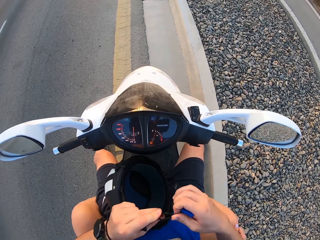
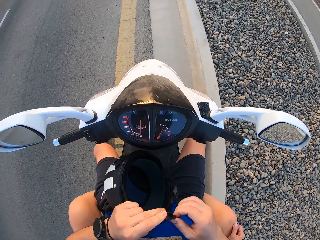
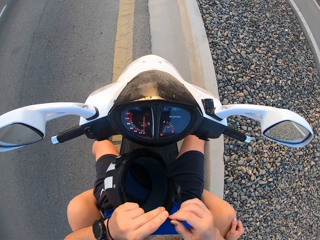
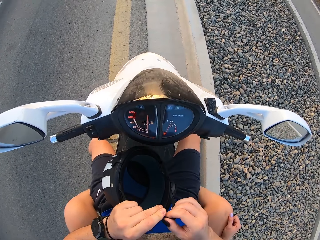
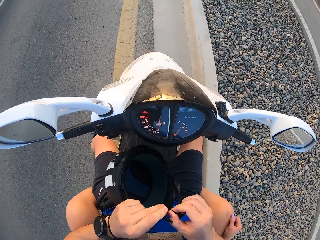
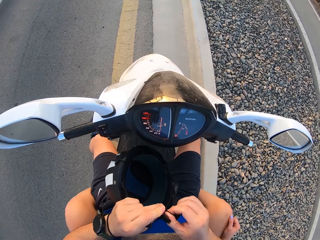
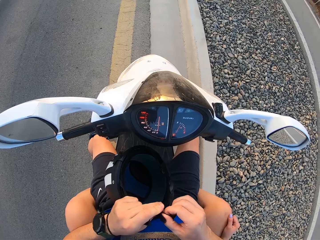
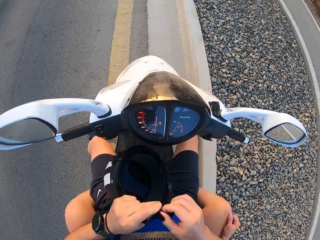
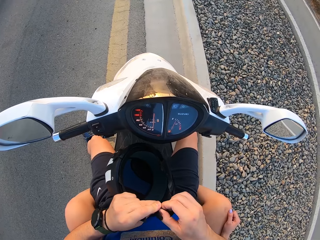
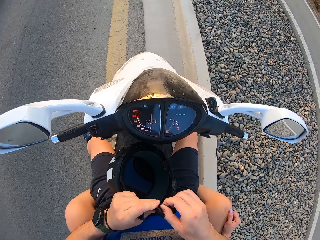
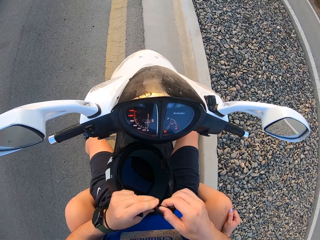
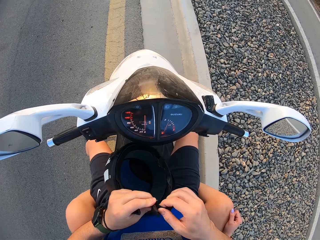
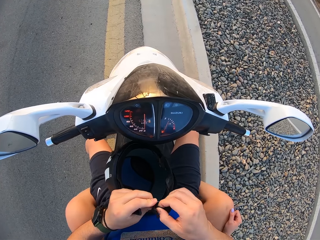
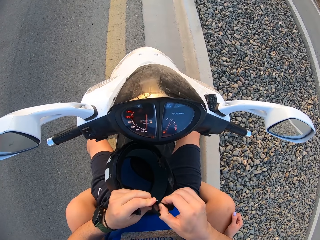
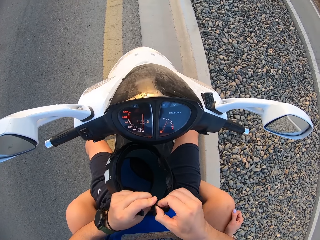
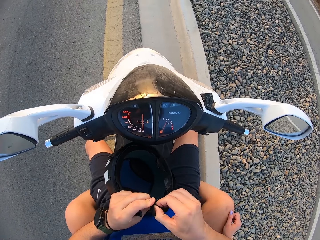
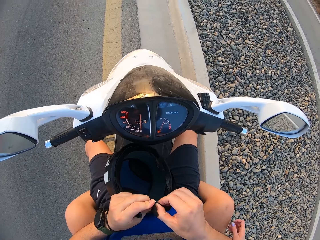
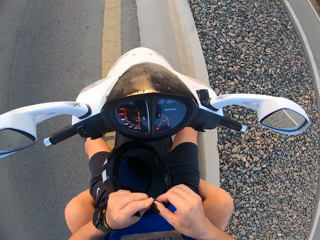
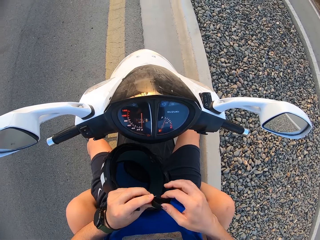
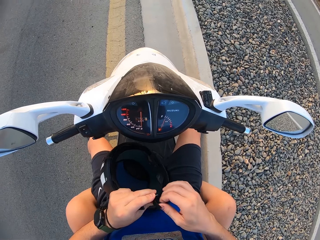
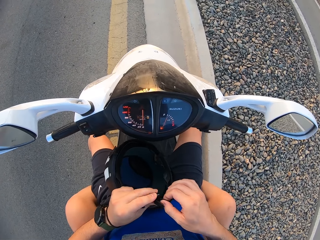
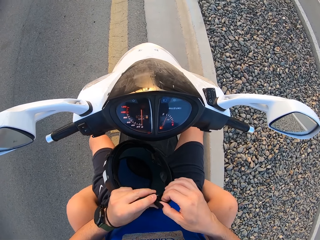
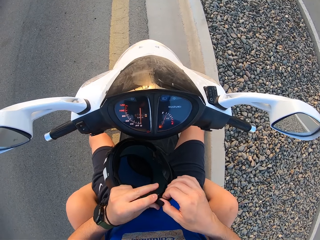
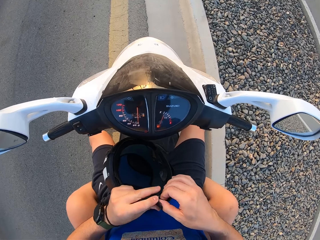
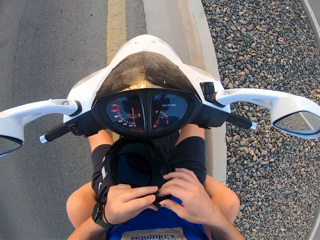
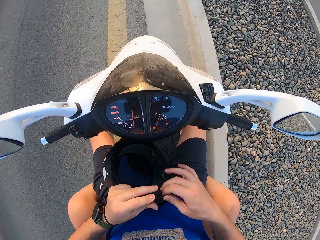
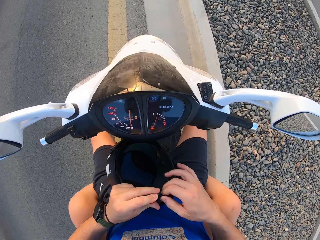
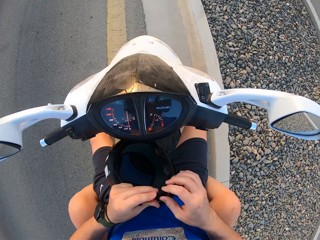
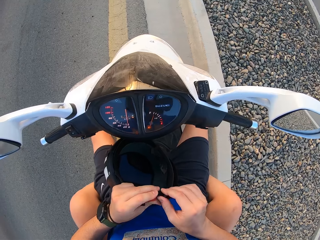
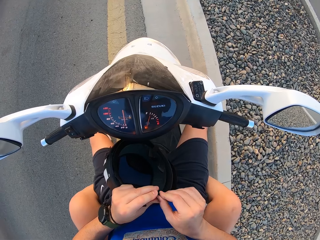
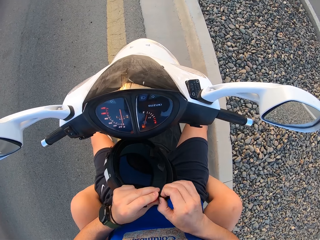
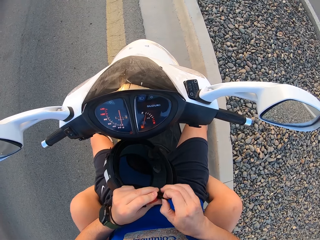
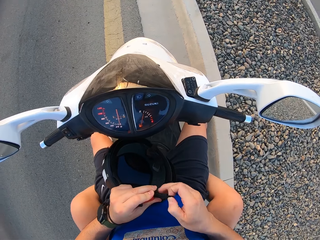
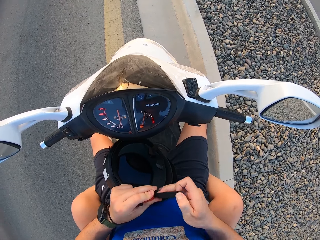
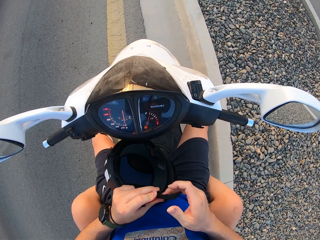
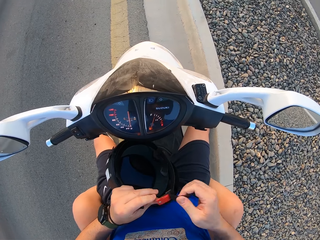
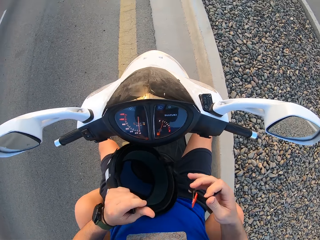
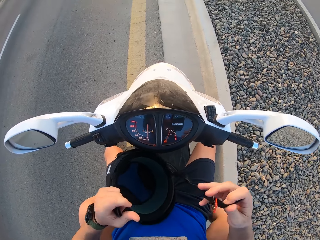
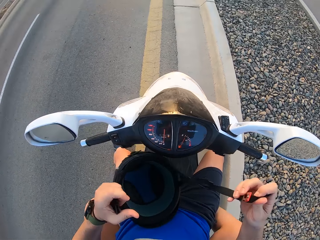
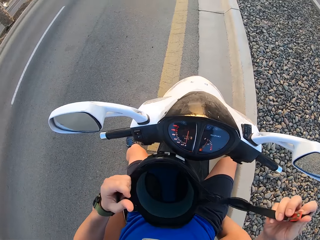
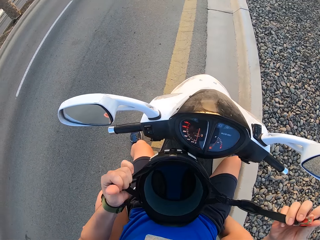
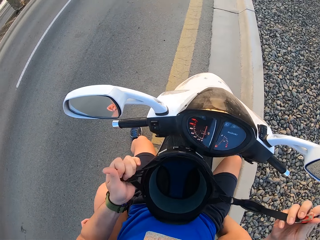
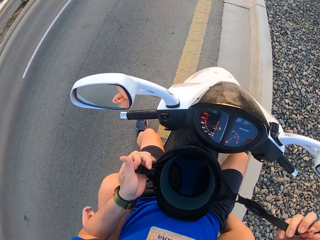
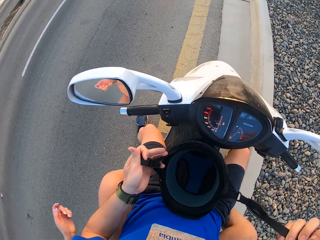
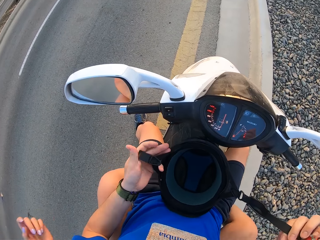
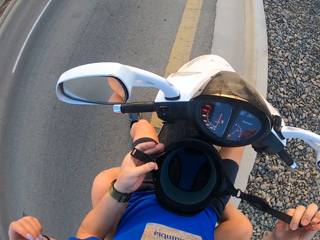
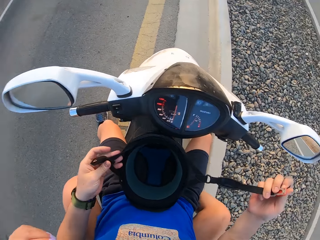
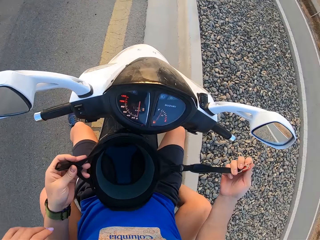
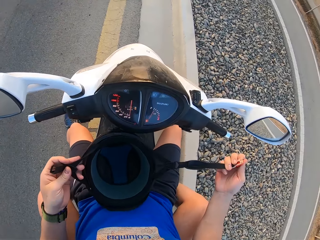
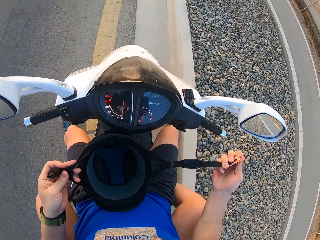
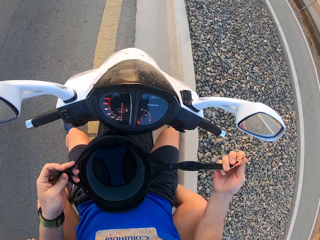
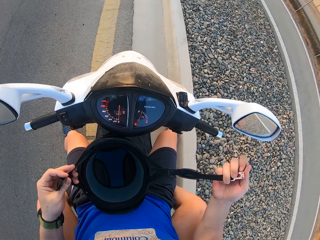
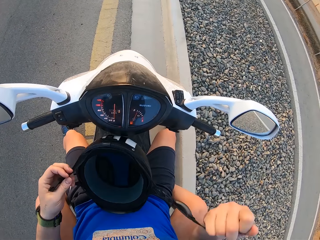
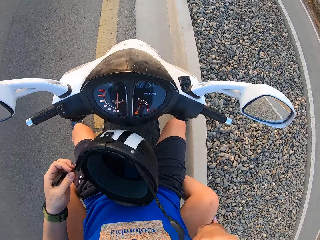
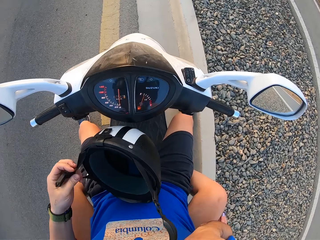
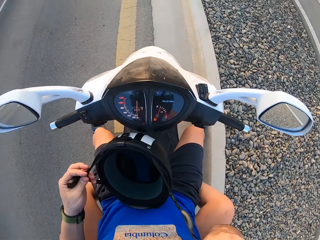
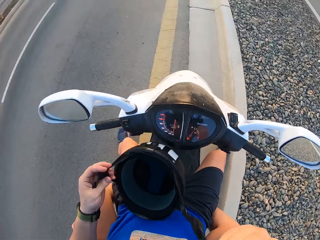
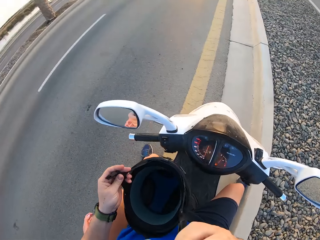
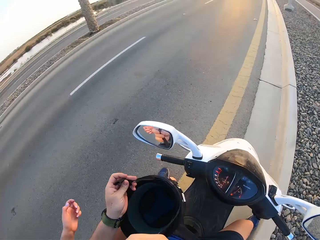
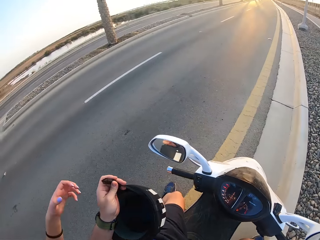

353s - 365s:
A lady moves the hand. The camera wearer passes the helmet to the lady. The lady raises the hand.

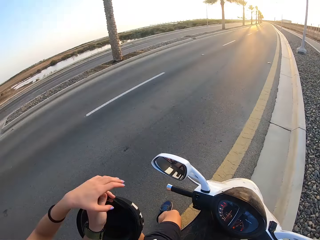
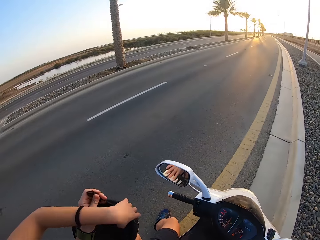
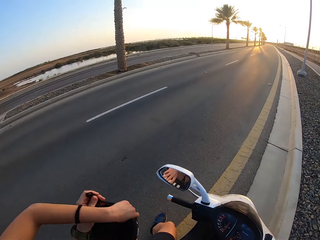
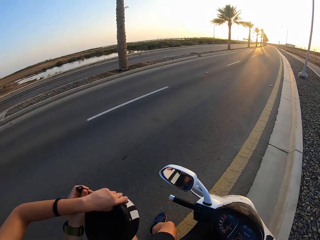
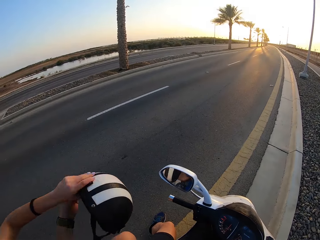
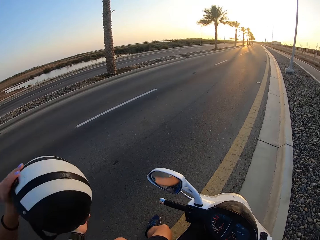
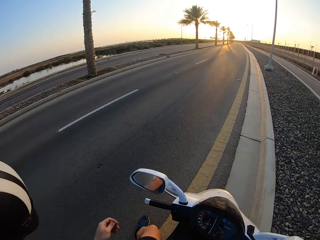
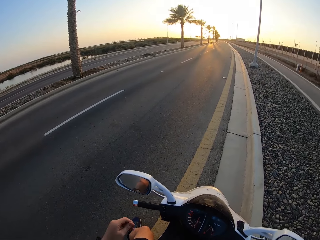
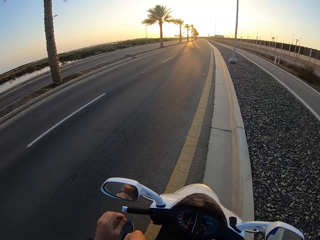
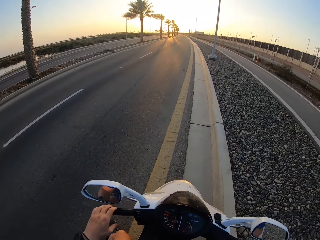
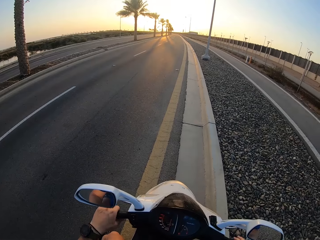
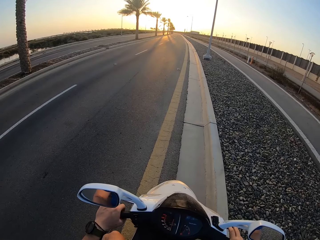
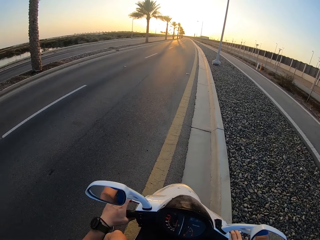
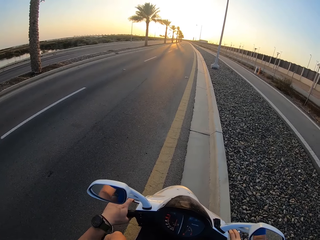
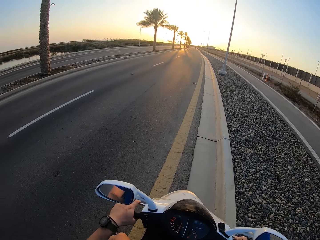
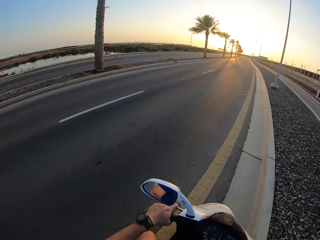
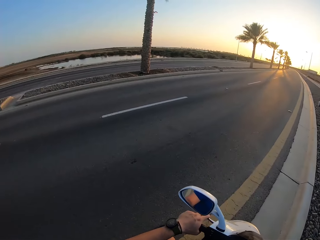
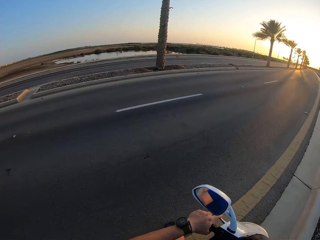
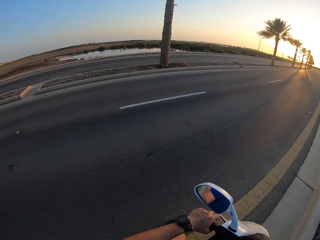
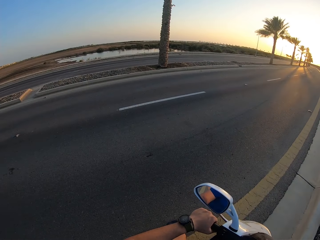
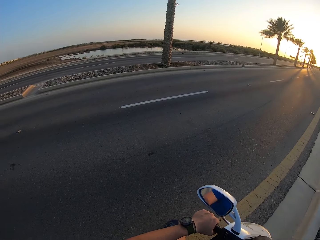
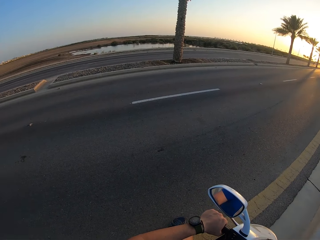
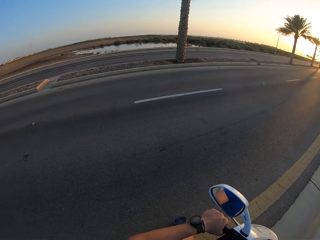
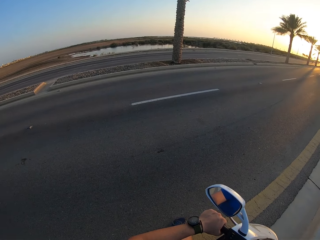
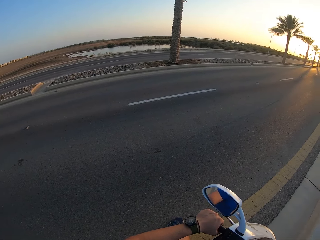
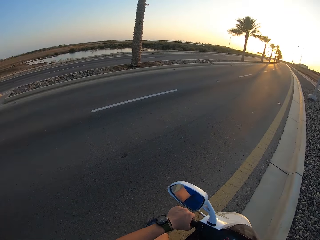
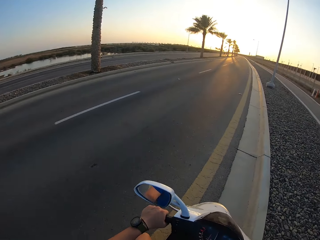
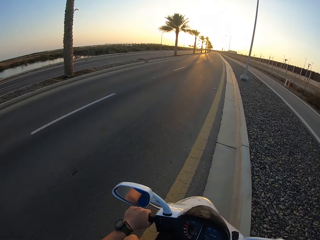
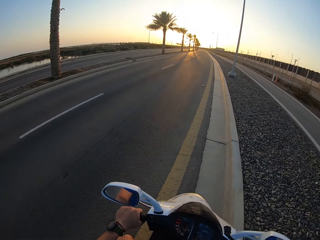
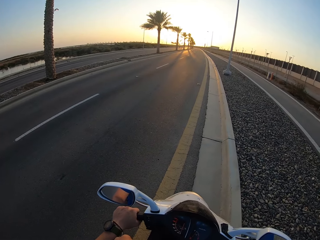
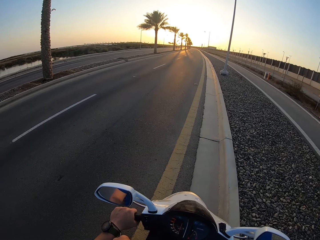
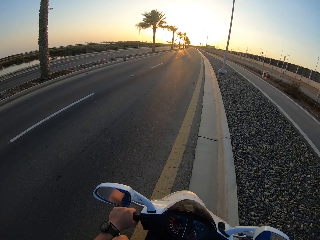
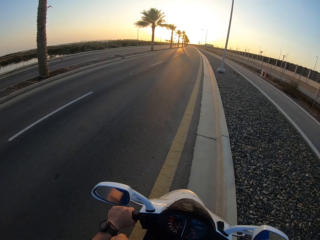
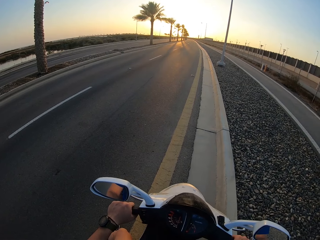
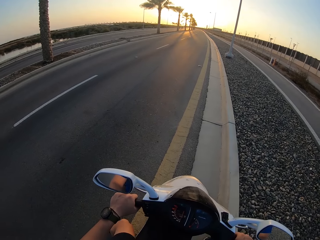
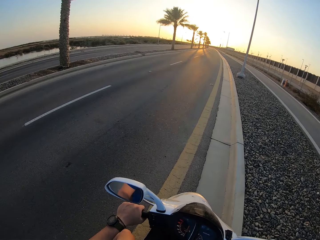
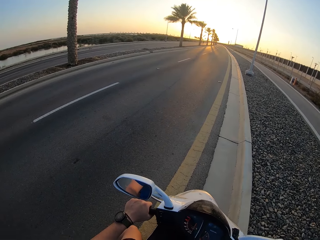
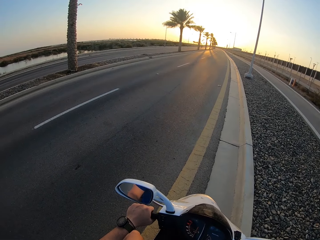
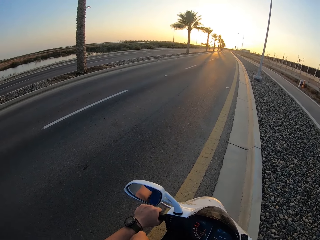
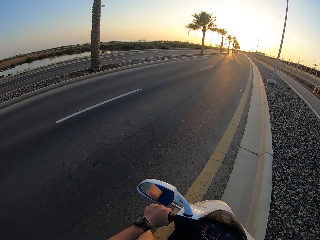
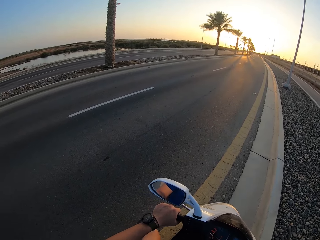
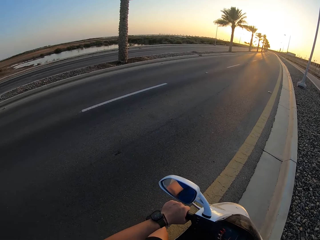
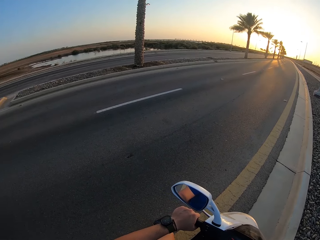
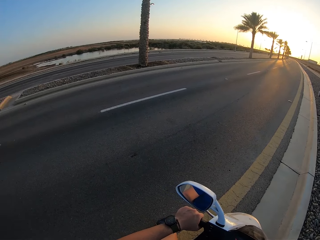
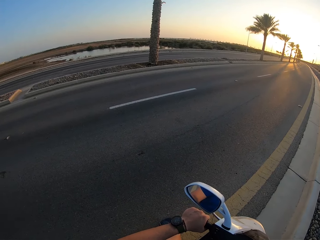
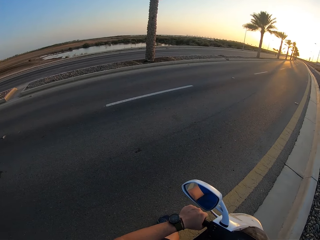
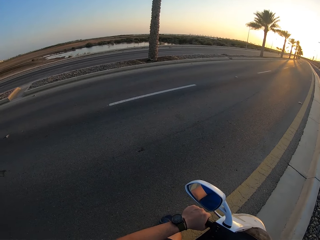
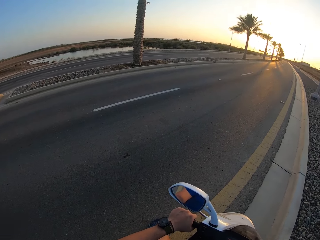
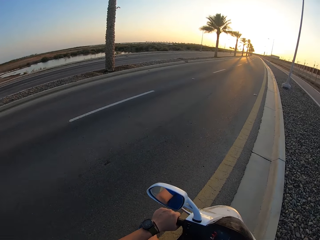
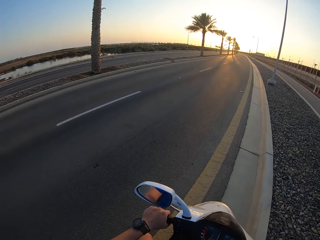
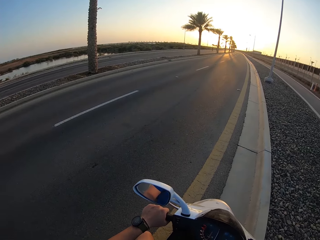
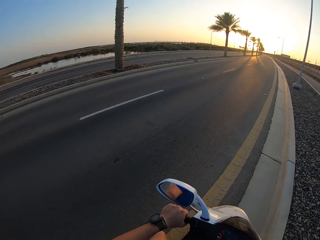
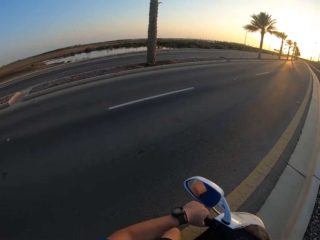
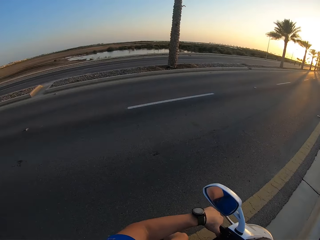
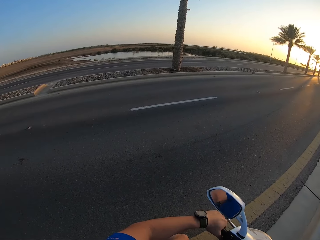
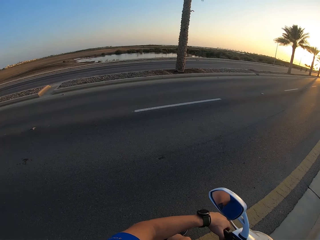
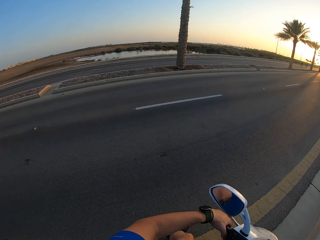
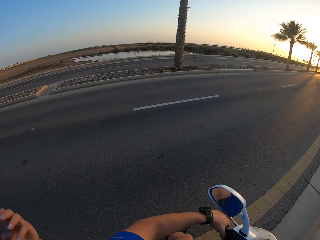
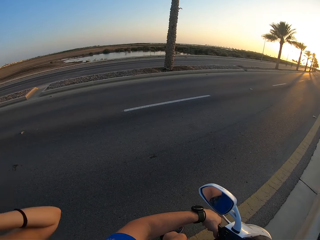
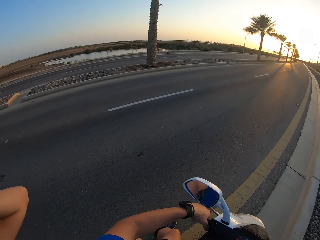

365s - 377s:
The lady picks up the helmet. She puts on the helmet. The camera wearer touches the motorbike handle. They ride the motorbike on the road. They look around. They look around again.
